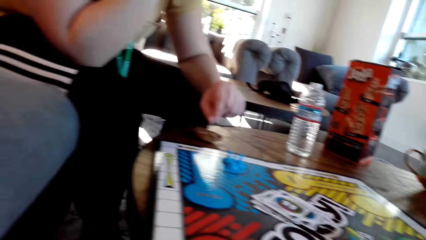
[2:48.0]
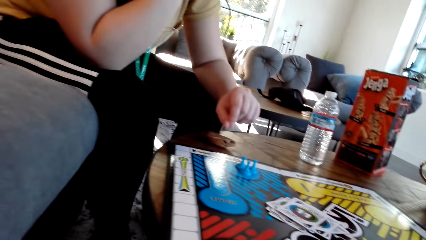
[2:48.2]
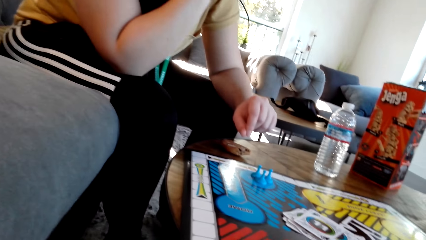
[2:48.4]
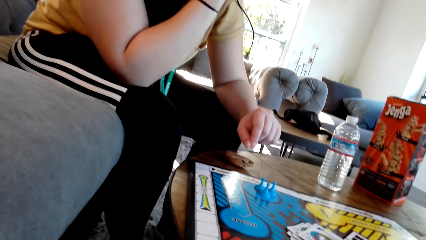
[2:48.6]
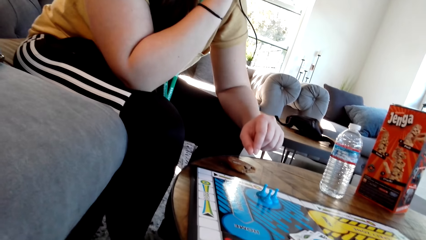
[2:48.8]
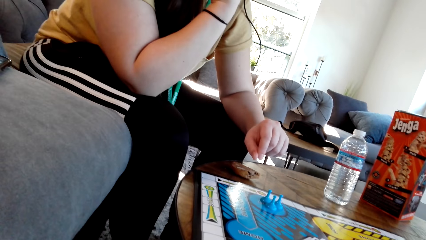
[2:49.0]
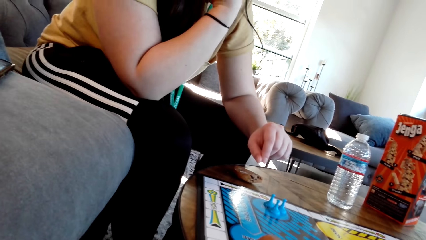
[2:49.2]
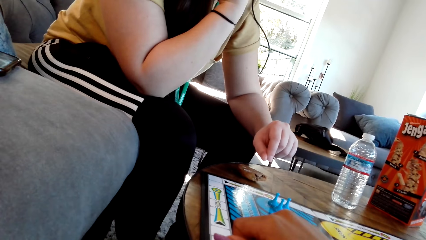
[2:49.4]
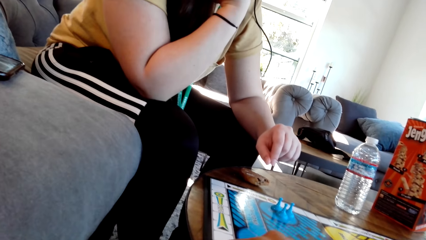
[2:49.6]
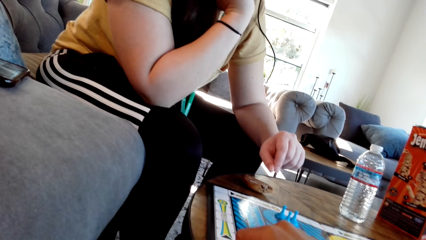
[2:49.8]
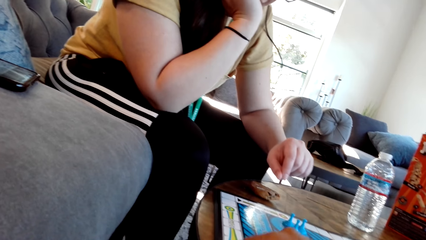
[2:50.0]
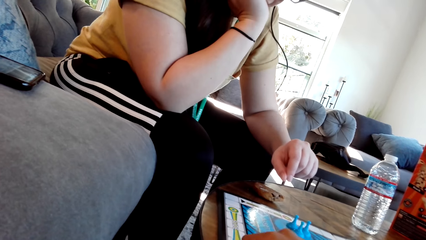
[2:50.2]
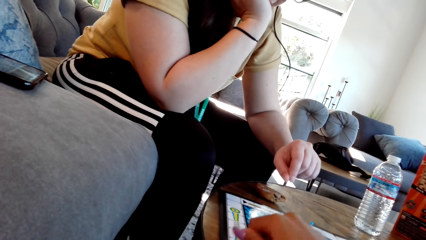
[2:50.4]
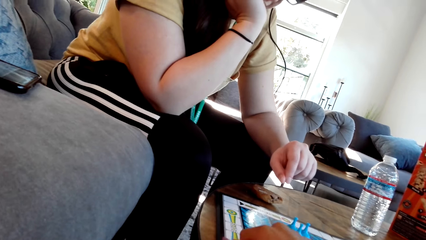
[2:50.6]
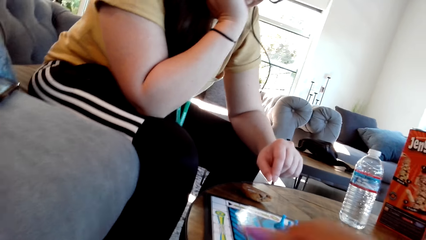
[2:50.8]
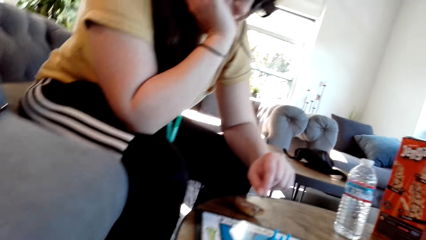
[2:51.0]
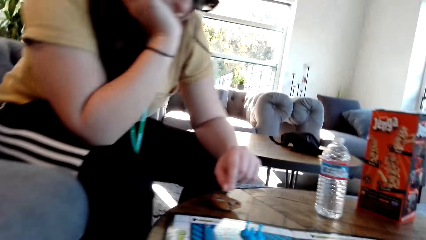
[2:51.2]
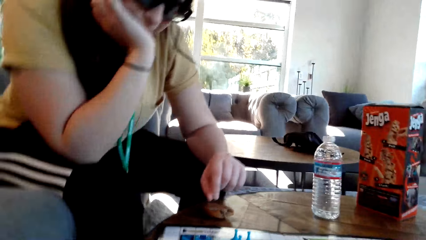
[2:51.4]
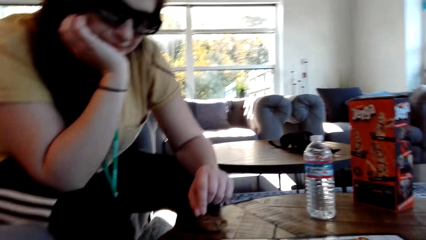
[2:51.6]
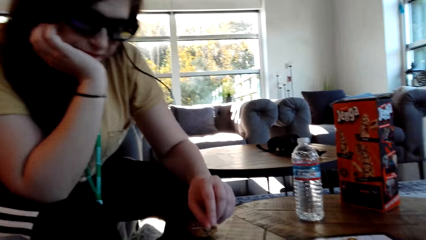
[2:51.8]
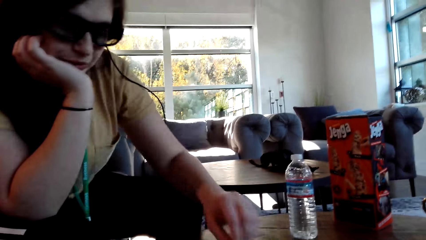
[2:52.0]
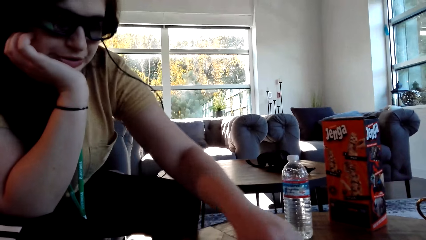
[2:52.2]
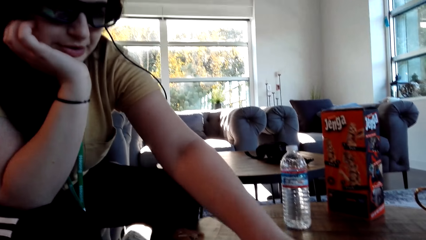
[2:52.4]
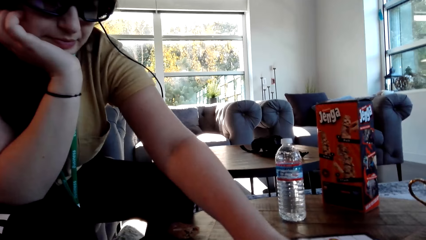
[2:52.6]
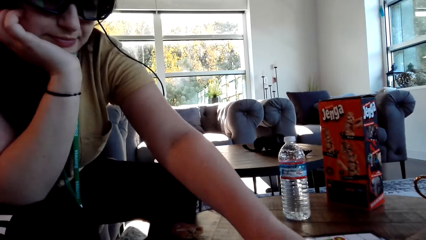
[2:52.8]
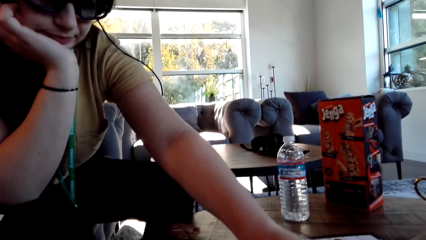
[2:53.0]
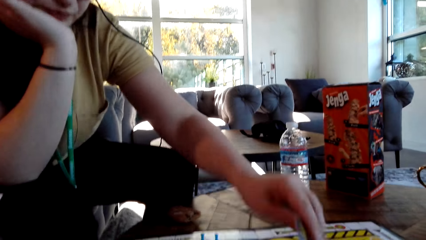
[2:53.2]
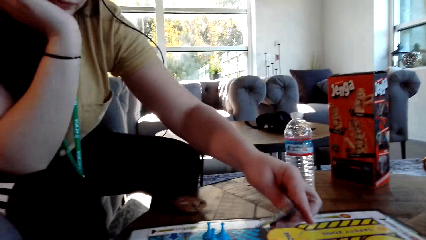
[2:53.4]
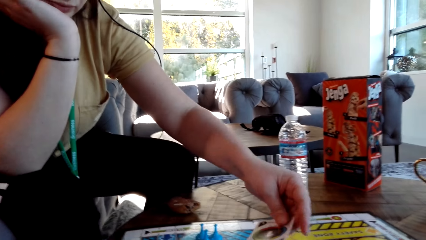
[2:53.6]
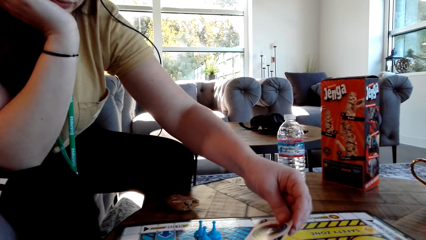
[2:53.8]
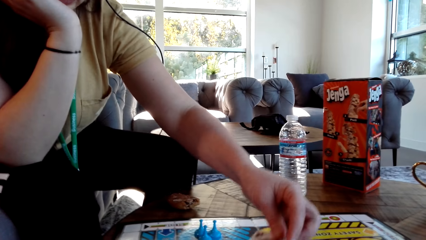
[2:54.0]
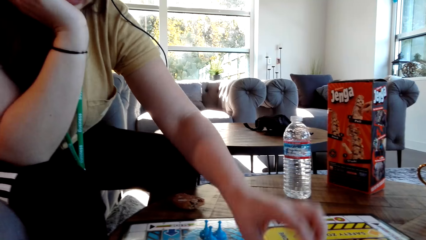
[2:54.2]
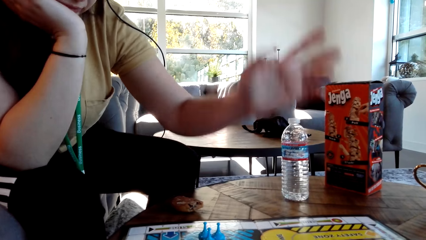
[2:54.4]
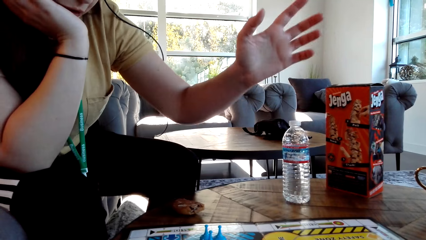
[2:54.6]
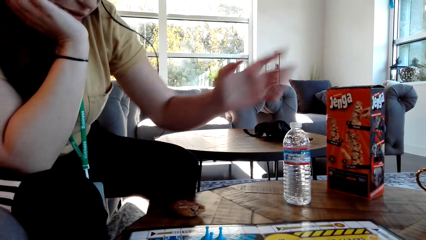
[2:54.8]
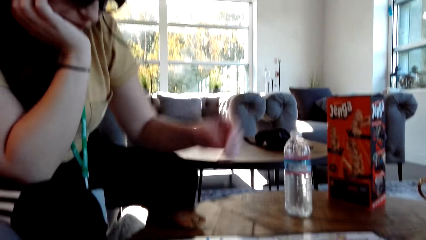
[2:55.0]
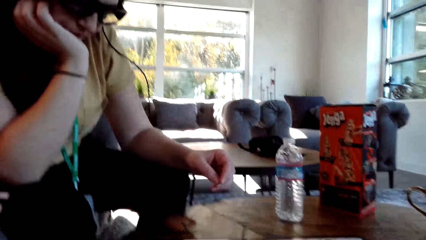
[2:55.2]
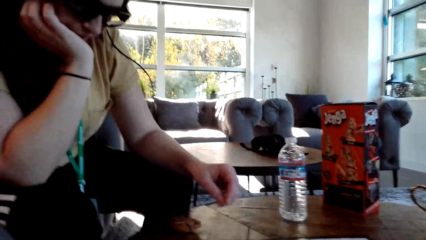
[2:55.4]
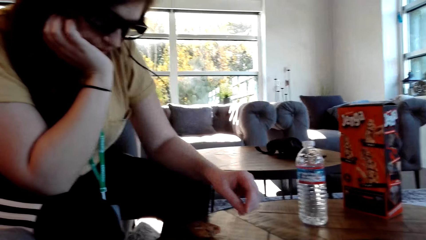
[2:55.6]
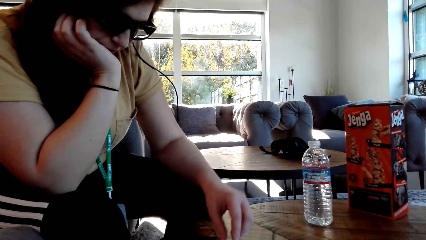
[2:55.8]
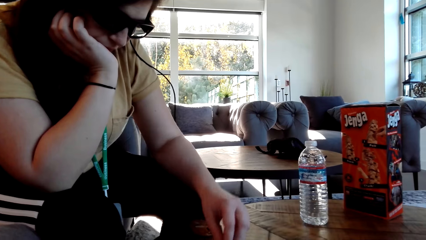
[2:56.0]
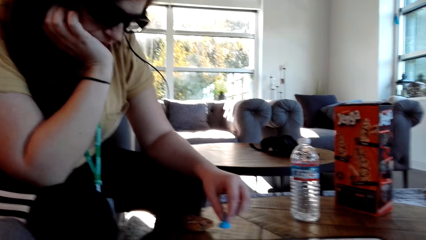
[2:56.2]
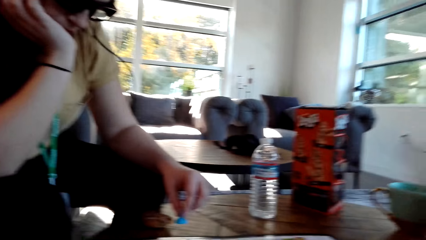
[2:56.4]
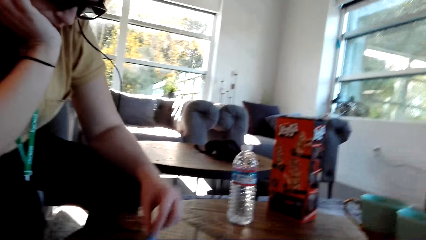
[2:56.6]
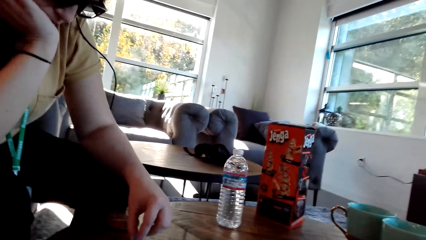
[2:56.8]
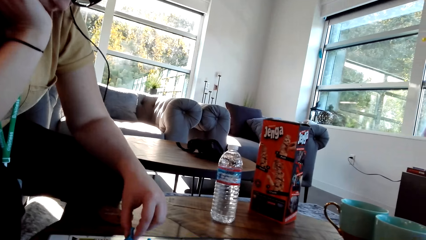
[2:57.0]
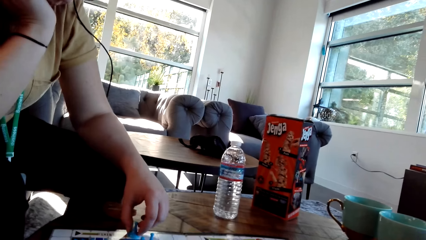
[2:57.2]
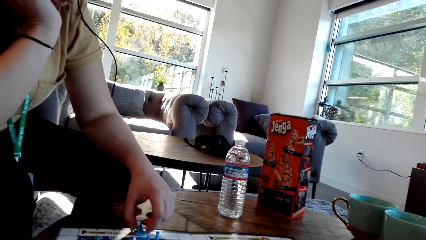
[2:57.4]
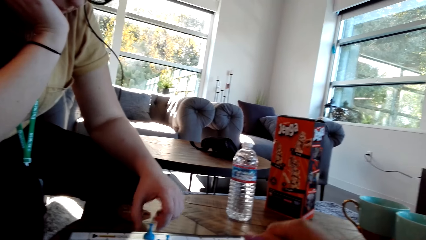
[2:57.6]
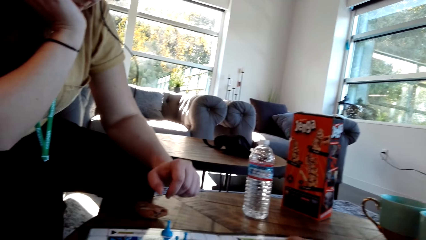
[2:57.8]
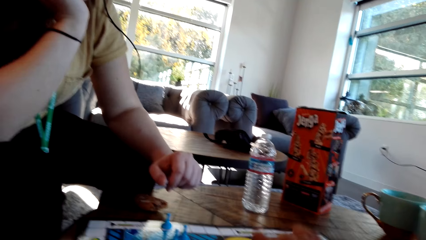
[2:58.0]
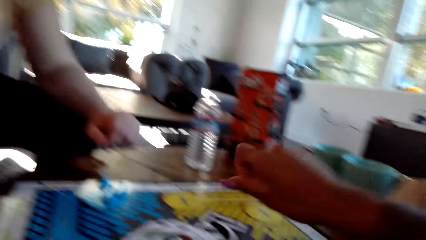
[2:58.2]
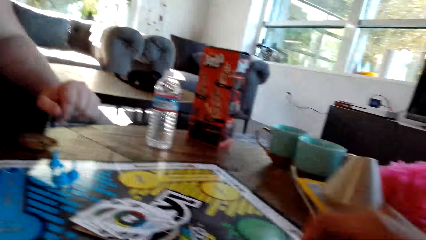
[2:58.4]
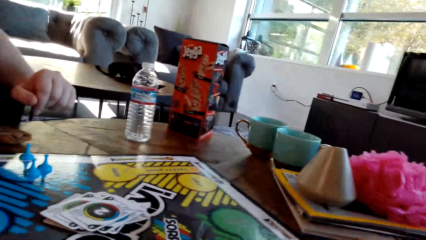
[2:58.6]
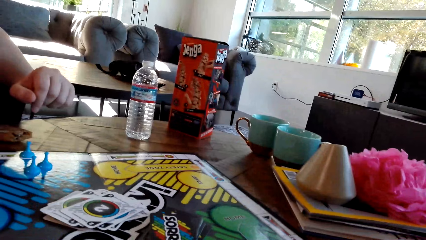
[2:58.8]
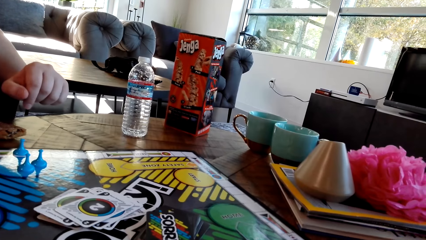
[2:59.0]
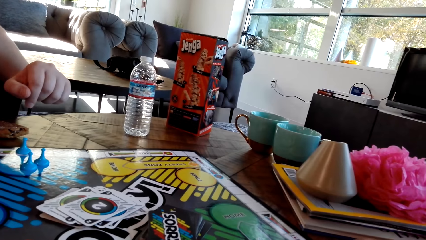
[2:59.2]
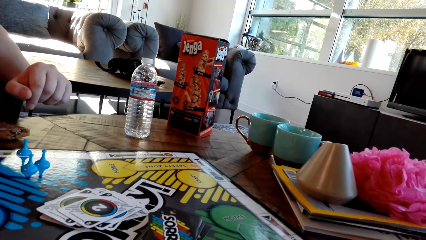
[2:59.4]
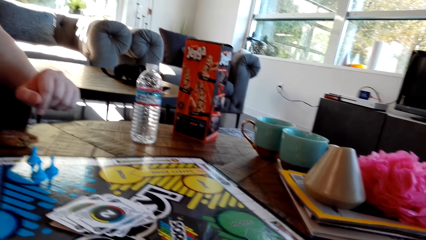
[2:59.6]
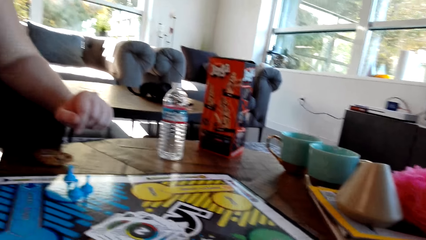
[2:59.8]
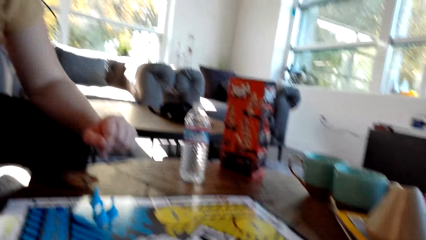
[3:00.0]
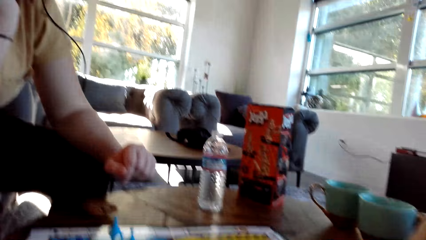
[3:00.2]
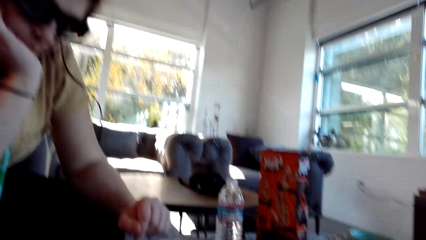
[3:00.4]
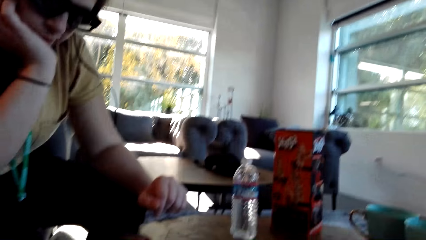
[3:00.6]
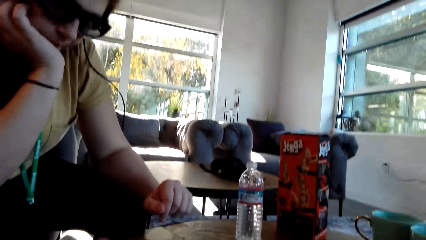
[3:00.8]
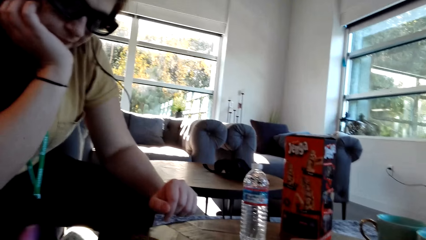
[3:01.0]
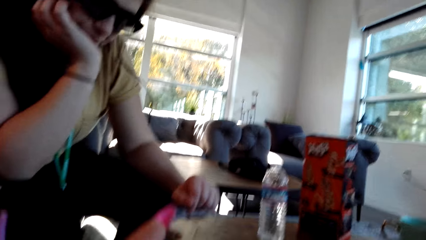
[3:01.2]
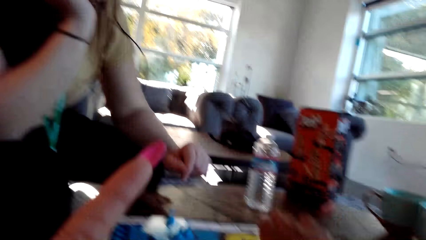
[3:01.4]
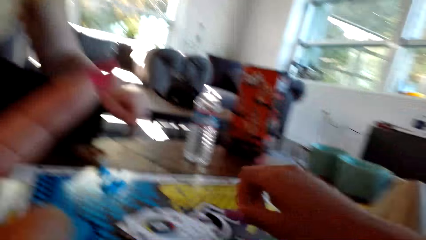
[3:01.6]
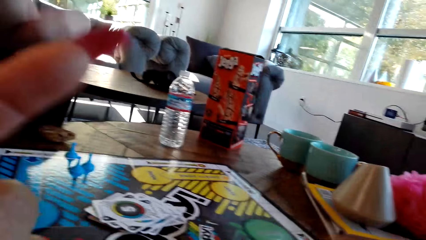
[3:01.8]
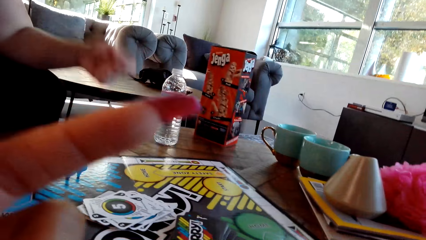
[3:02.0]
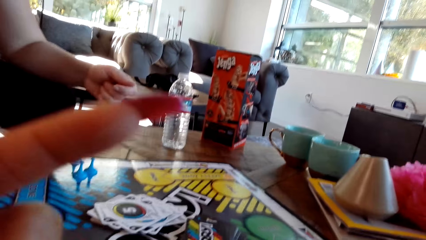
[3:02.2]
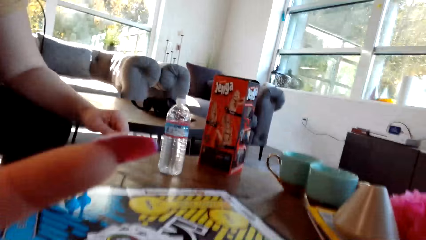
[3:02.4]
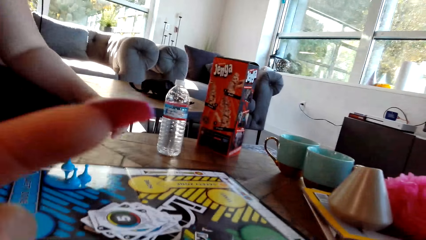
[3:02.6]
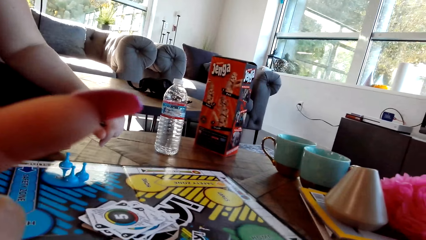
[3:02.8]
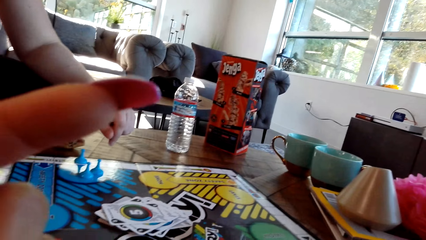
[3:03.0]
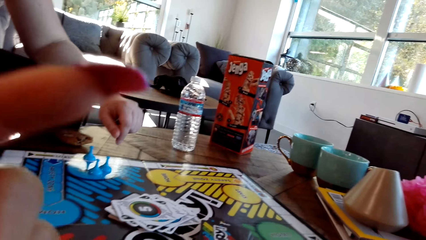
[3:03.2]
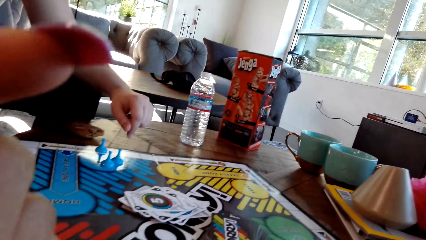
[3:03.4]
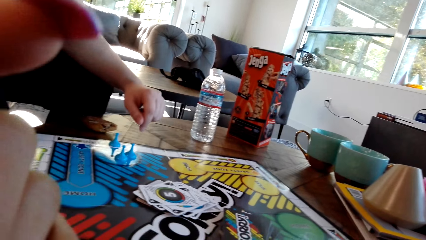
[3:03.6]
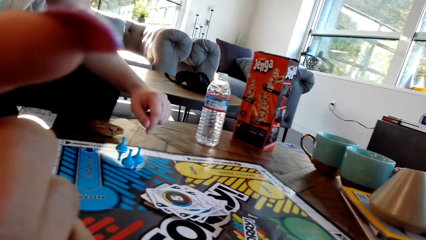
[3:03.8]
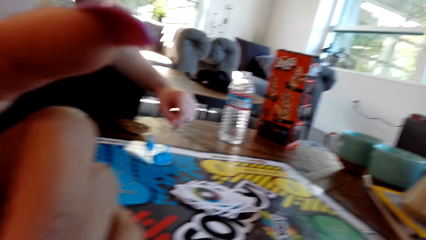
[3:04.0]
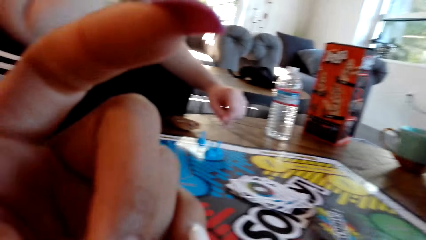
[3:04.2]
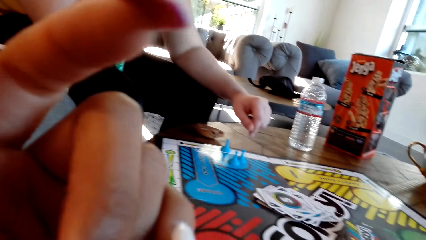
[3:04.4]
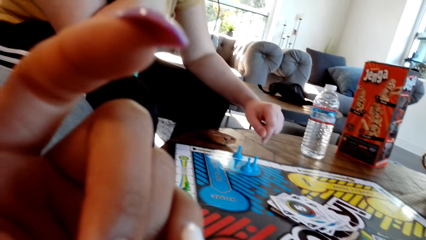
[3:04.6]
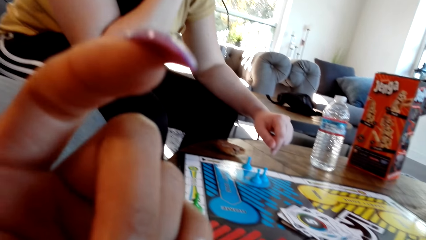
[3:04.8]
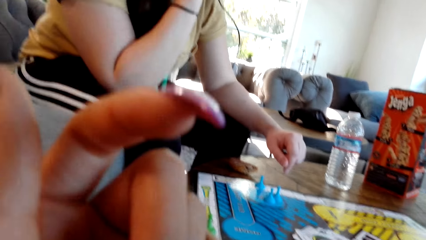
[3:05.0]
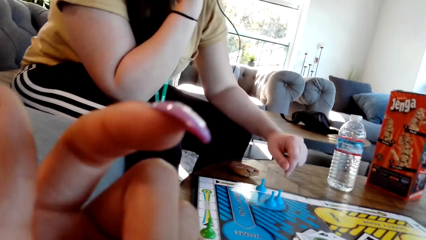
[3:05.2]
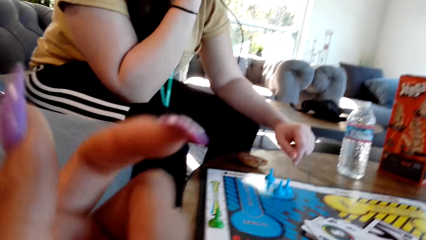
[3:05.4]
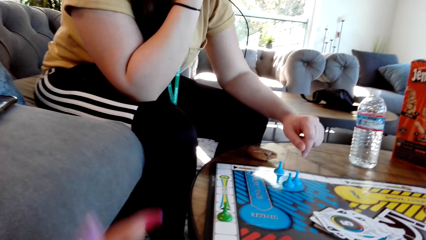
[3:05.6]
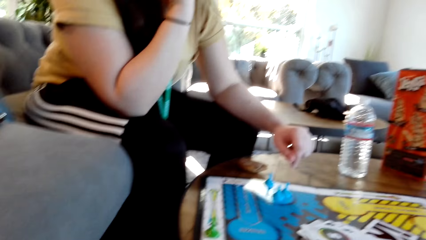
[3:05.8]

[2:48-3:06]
The camera wearer moves a pawn. A woman plays the Sorry game, picks up a card and puts the card on the board. The woman moves a pawn. The camera wearer plays the Sorry game and picks up a card. They move a pawn.
